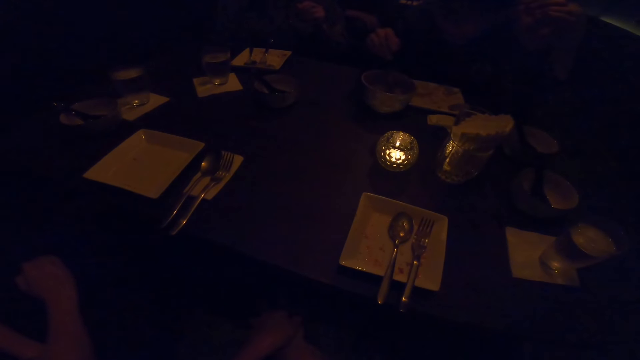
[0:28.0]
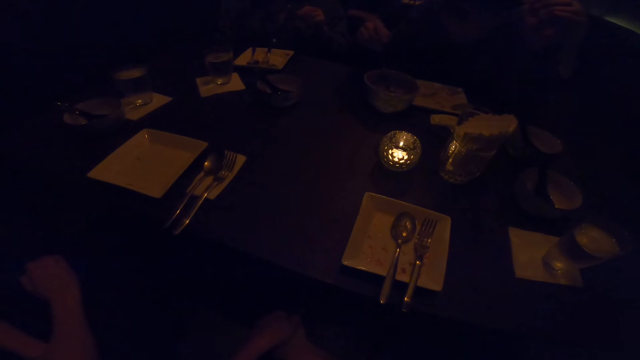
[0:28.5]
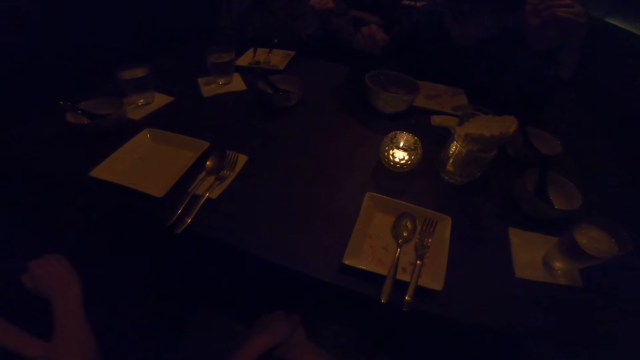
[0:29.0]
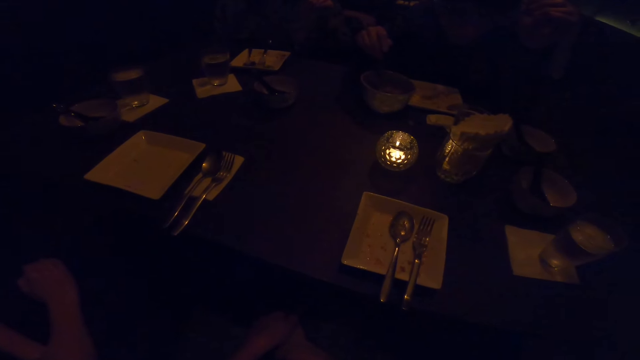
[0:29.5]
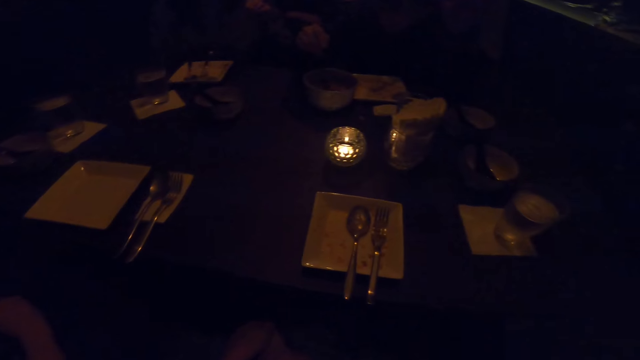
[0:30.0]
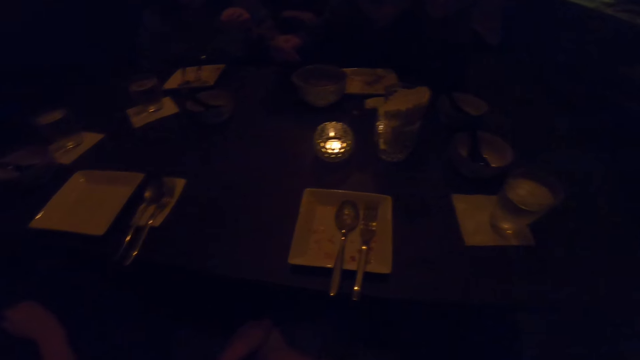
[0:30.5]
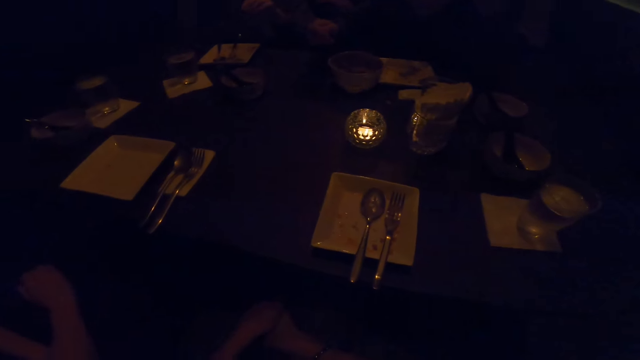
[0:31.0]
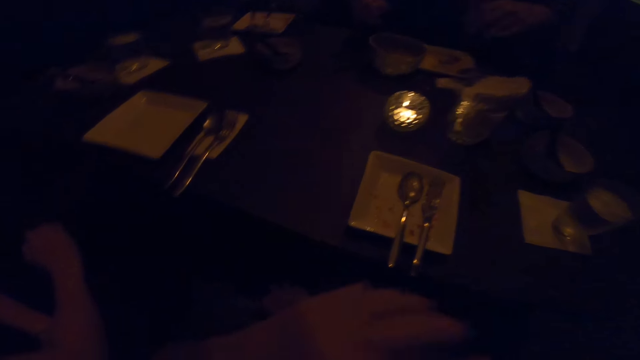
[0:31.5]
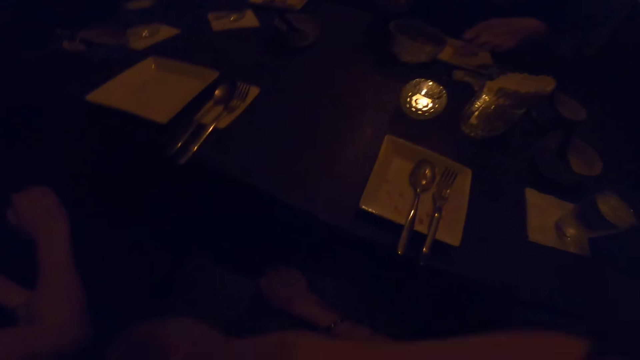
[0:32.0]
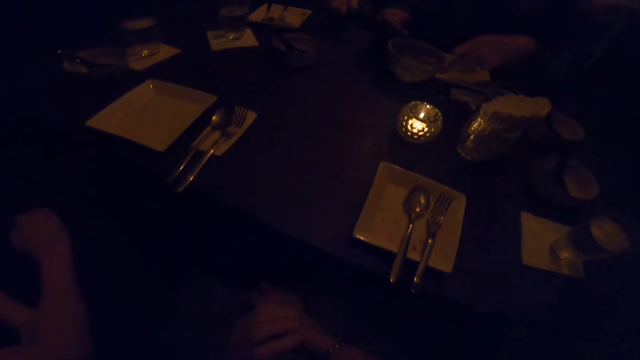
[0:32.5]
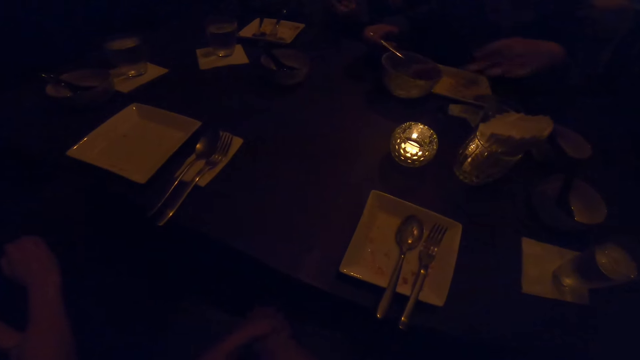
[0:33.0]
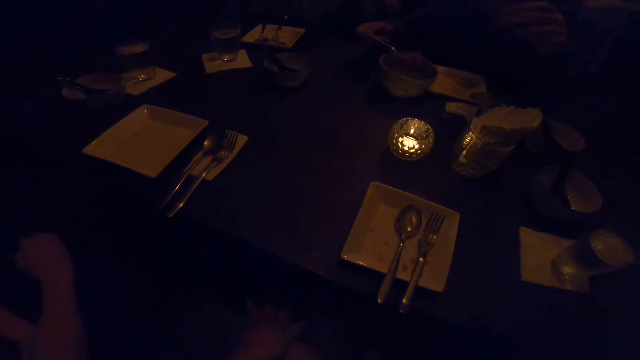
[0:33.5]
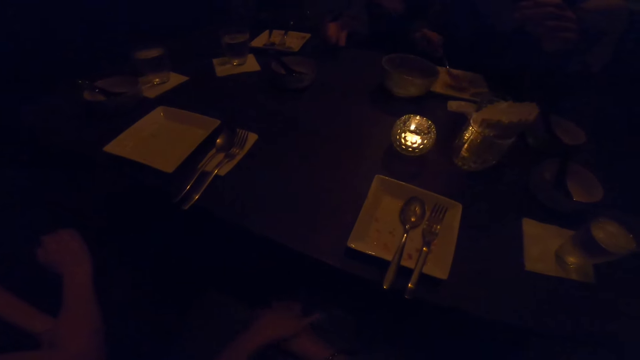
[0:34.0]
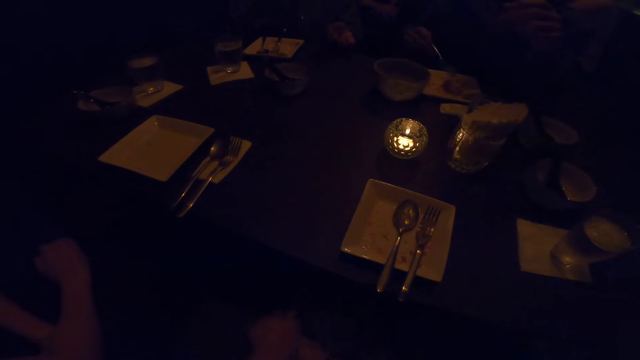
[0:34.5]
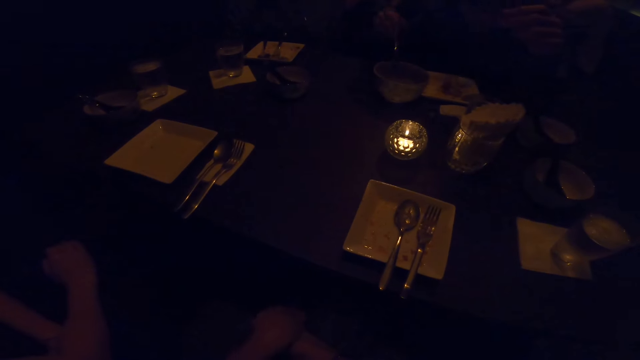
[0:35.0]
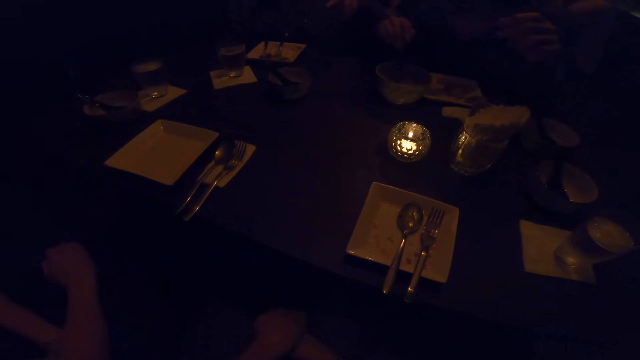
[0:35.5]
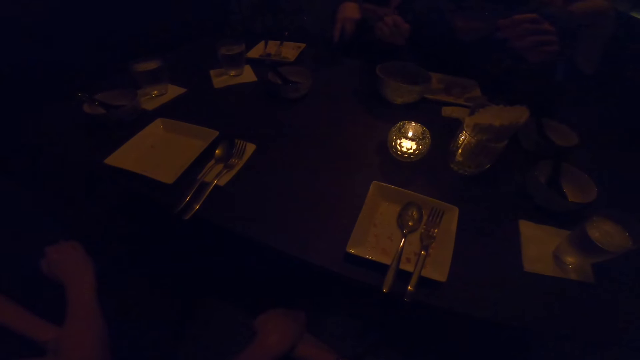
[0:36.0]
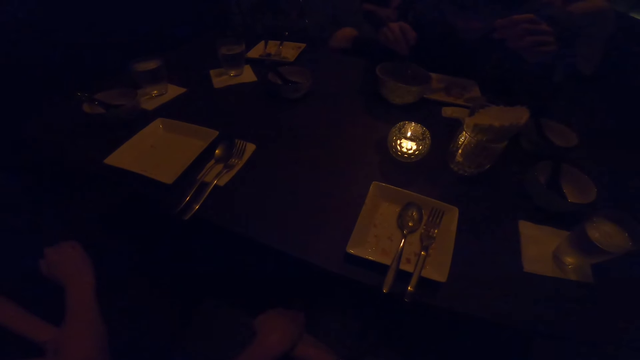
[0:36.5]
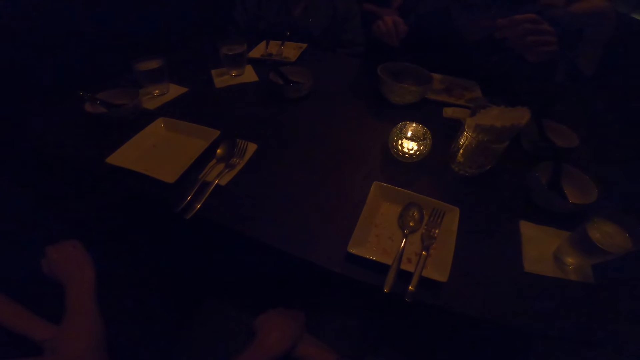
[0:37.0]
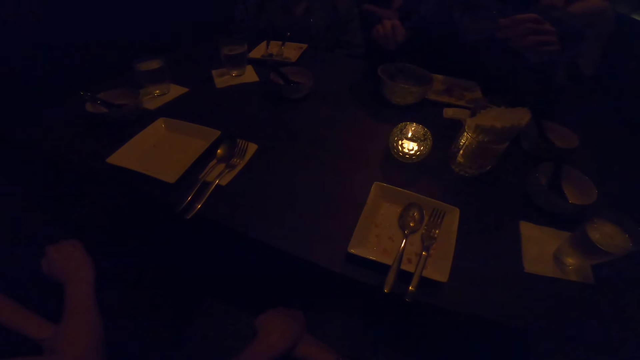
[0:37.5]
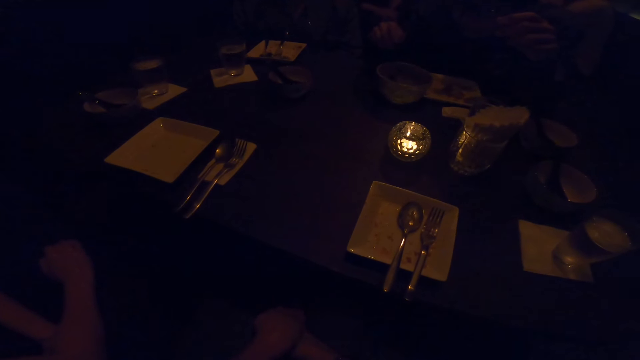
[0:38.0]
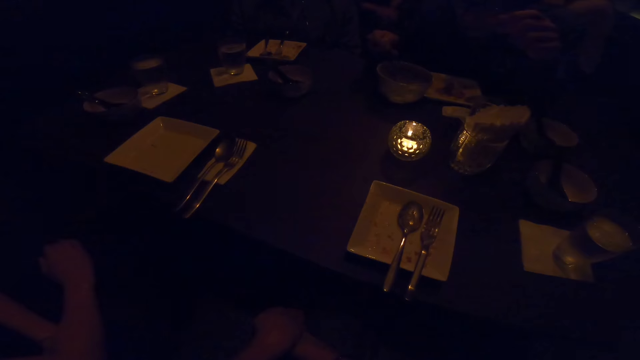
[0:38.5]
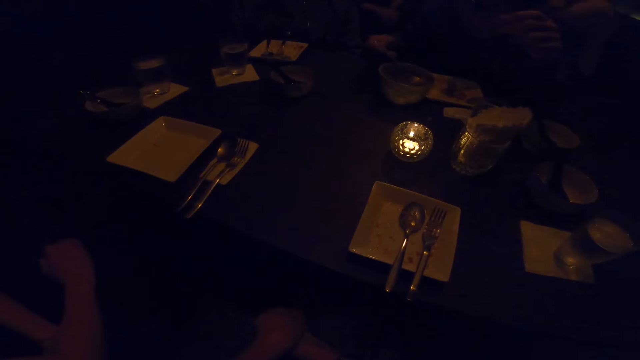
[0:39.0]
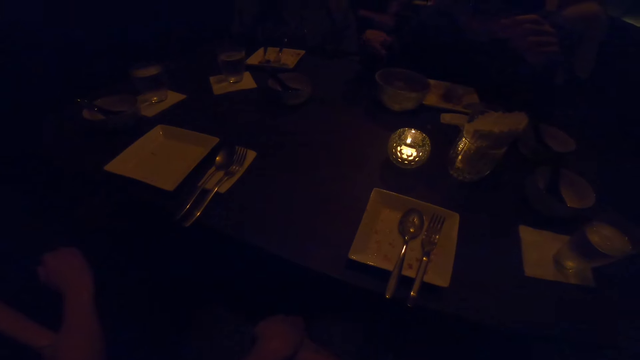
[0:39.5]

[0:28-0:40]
A woman takes the food with the spoon on the plate. The camera wearer lifts up his hand. The woman puts the food on the plate. Another woman puts down her hand.

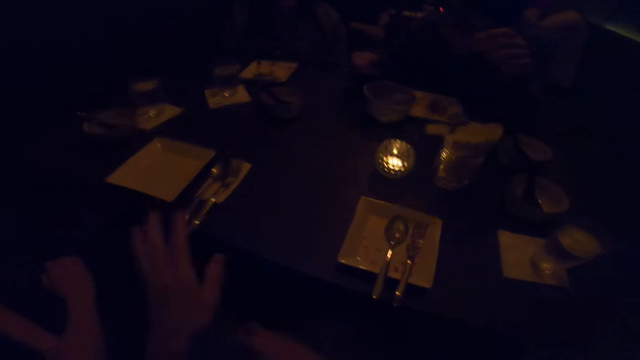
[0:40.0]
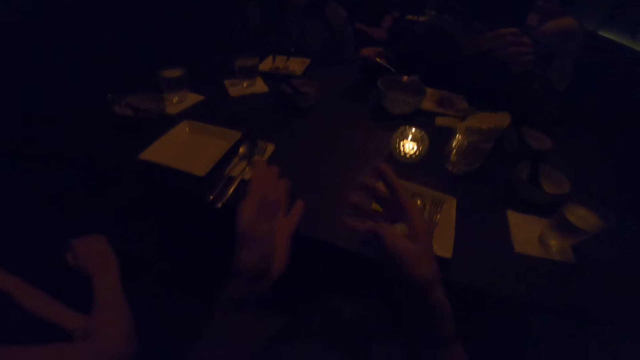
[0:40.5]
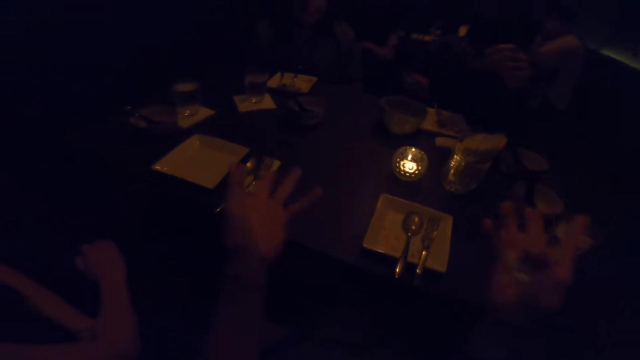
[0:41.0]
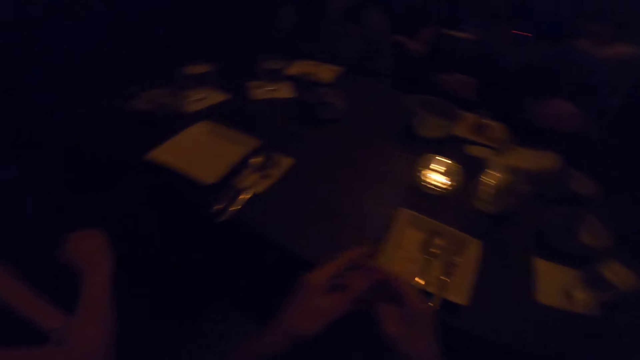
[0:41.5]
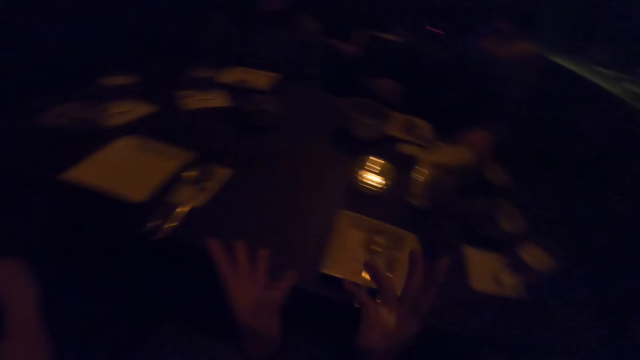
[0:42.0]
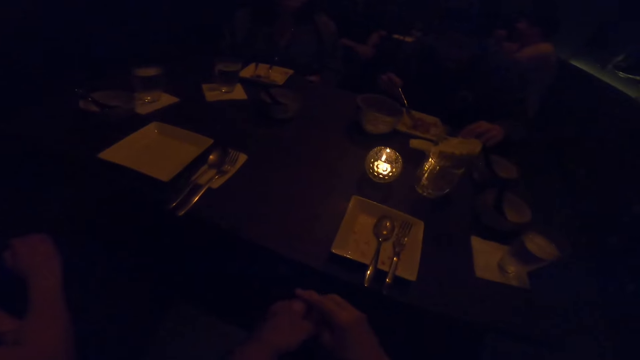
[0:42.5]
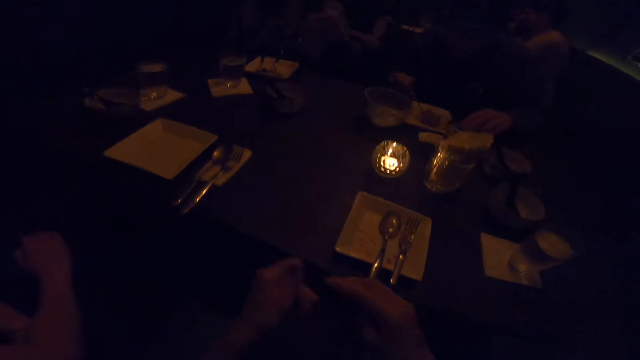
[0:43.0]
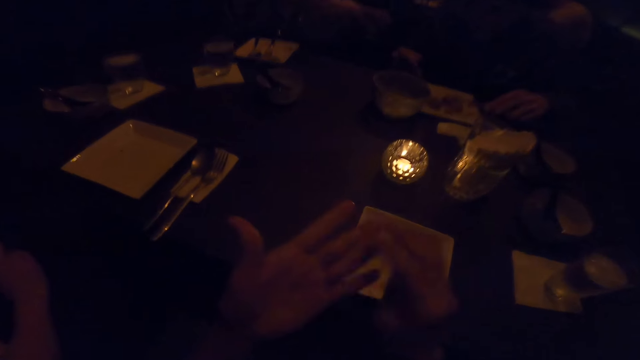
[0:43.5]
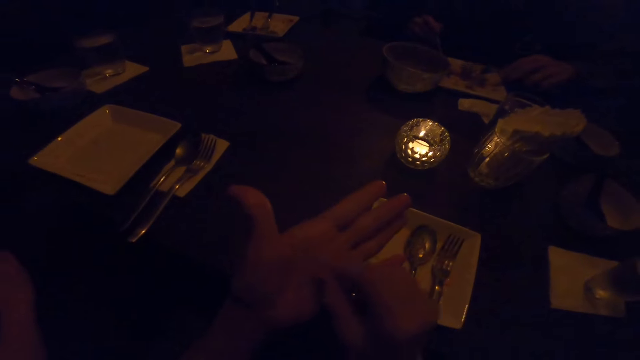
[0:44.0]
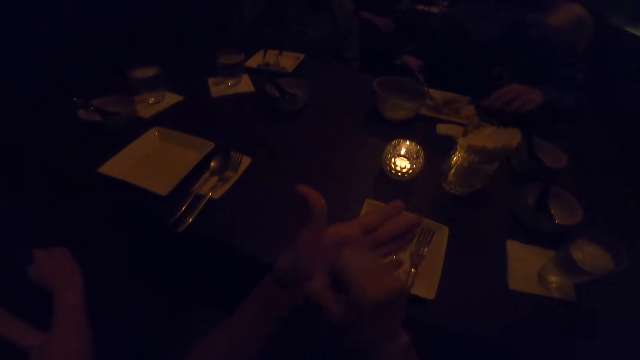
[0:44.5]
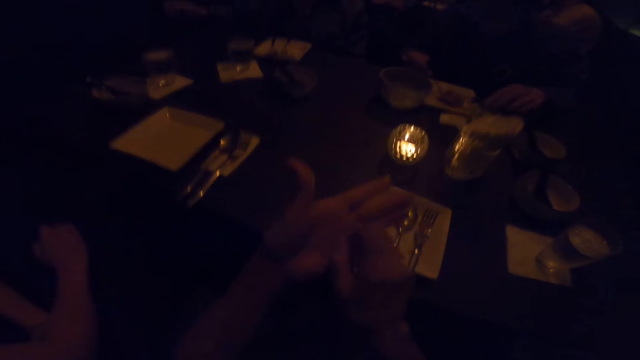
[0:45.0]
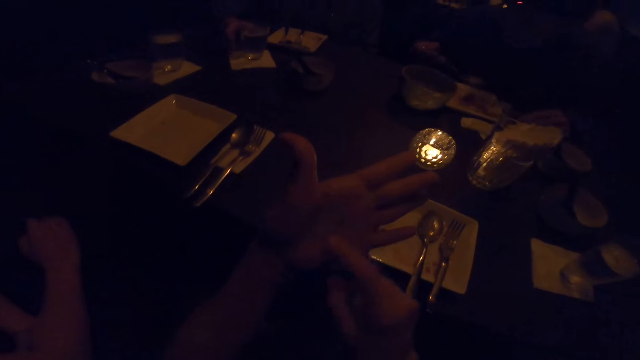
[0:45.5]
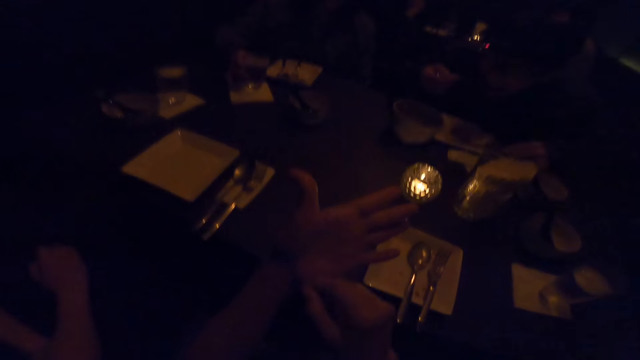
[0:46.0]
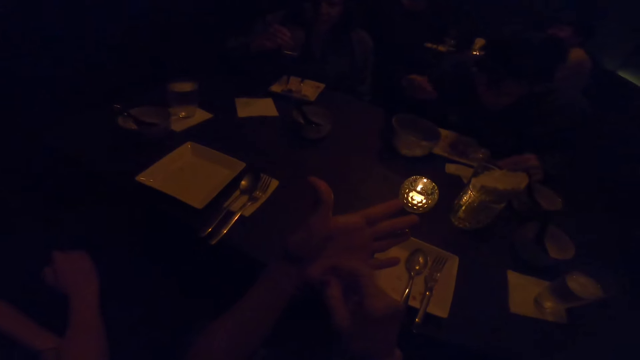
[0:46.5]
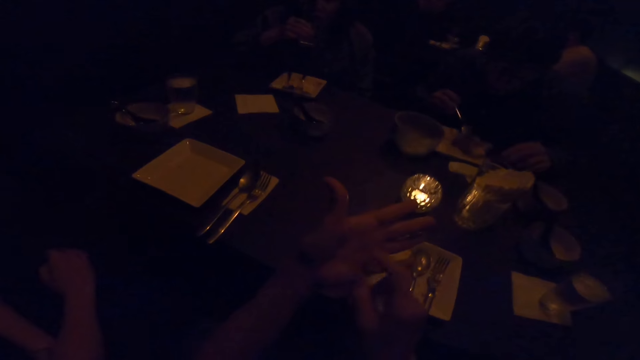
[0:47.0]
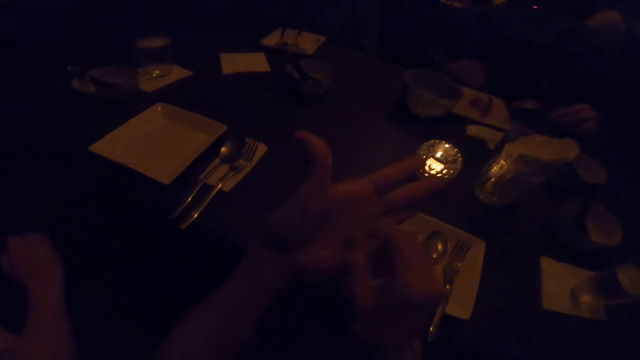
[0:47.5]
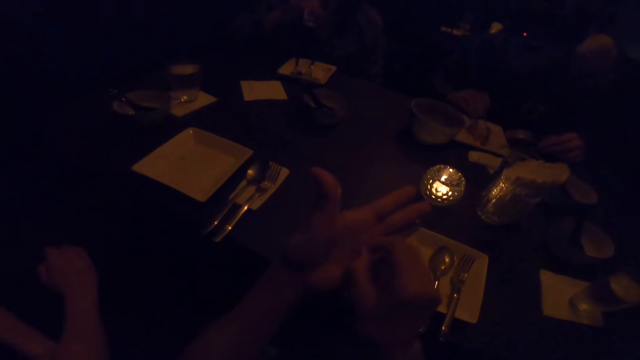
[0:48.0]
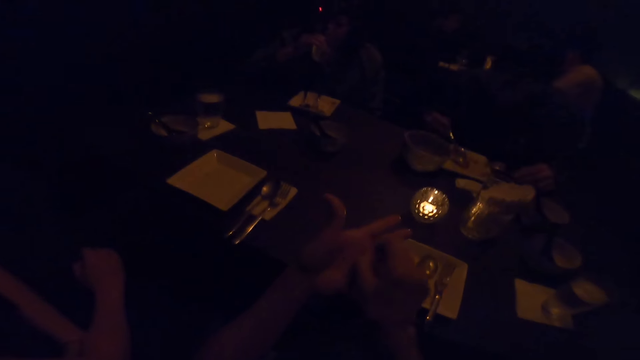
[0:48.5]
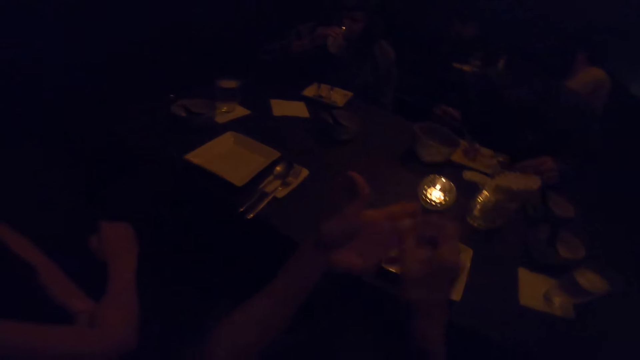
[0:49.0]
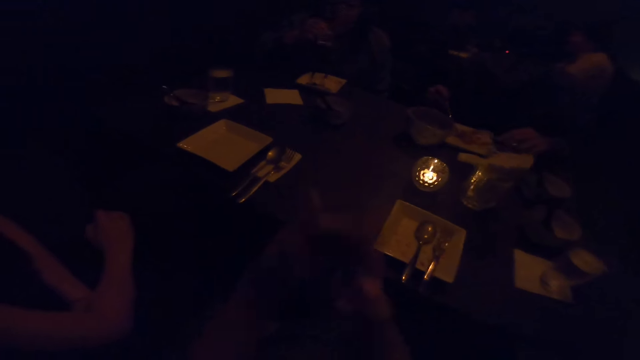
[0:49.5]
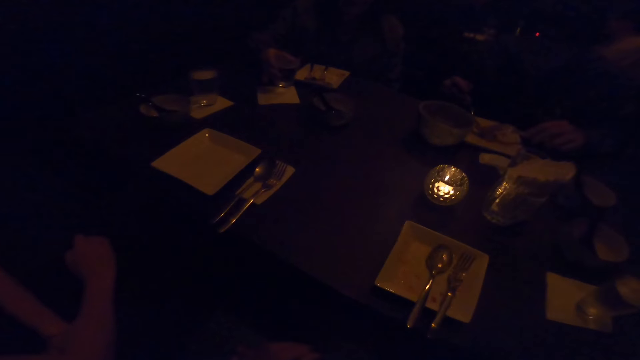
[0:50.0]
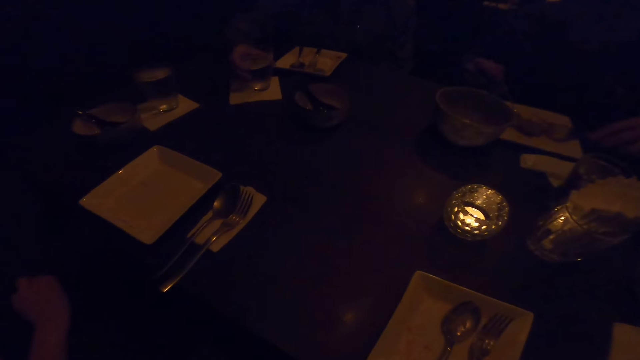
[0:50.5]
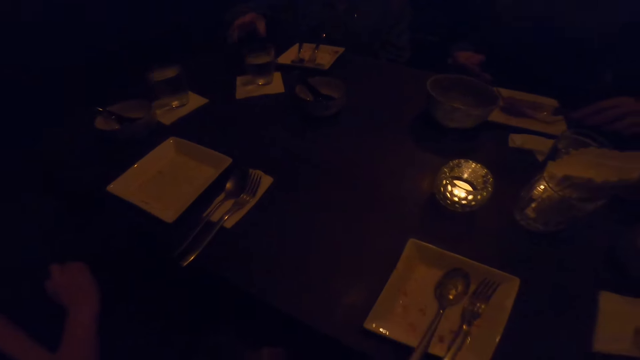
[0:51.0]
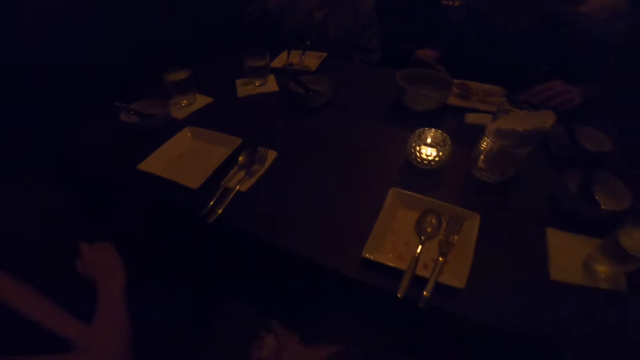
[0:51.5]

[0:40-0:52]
The camera wearer illustrates with her hand and converses. A woman takes the food with the spoon. The camera wearer rubs her finger on her hand. The woman takes the food with the spoon. Another woman puts down the glass of water.
